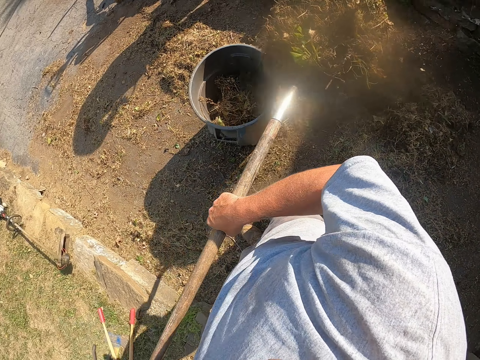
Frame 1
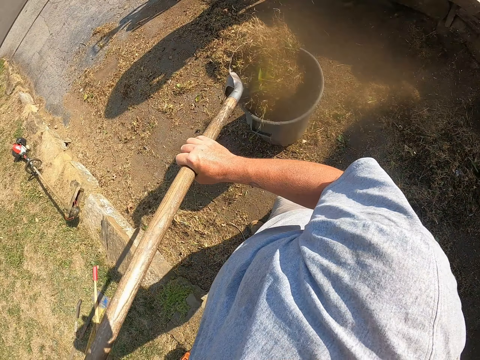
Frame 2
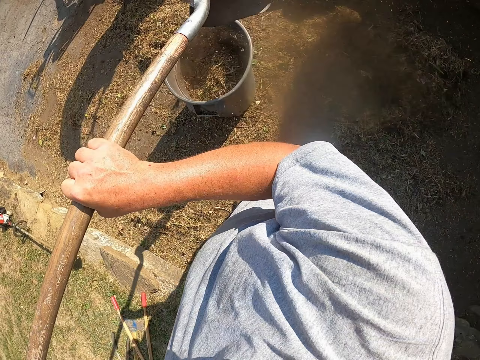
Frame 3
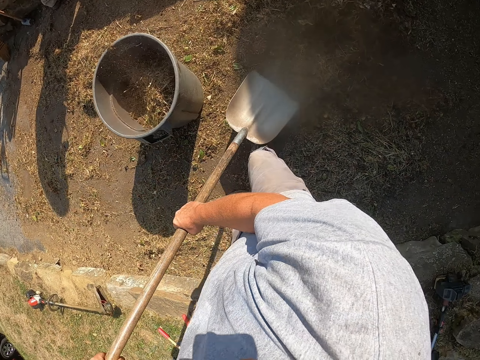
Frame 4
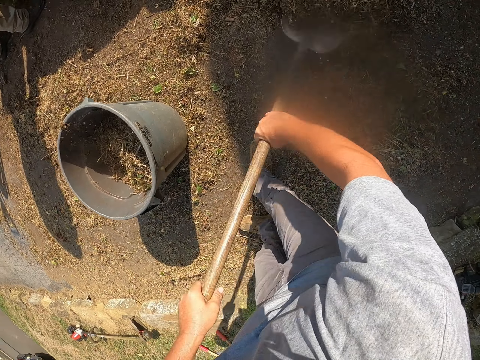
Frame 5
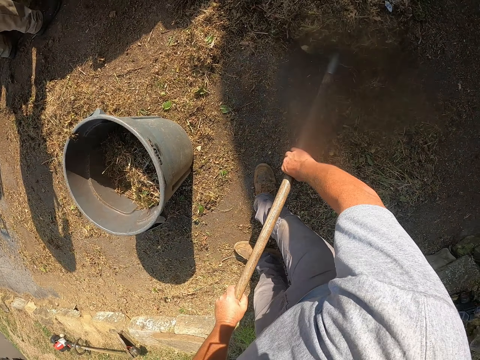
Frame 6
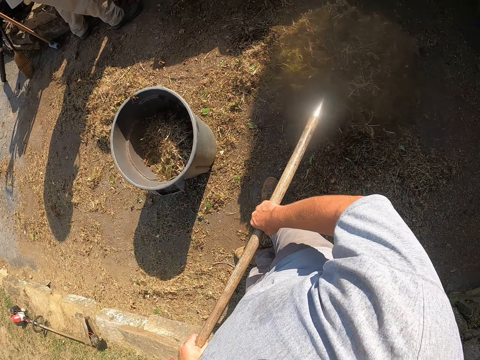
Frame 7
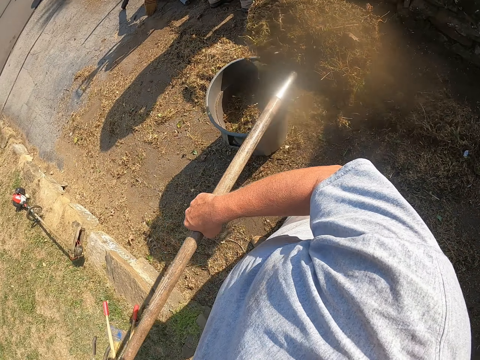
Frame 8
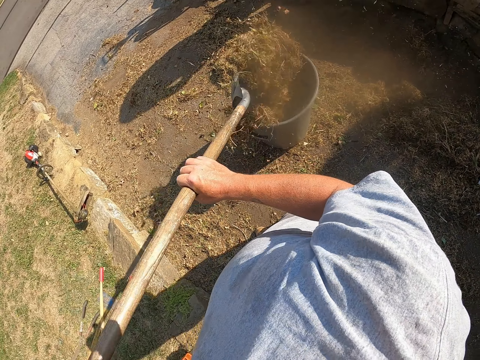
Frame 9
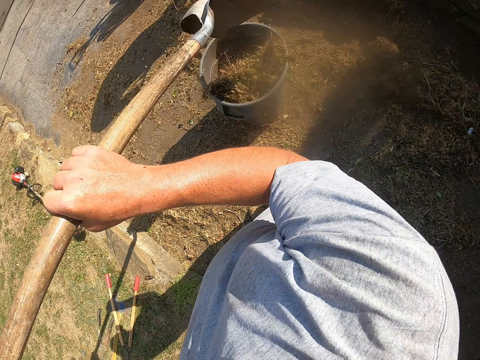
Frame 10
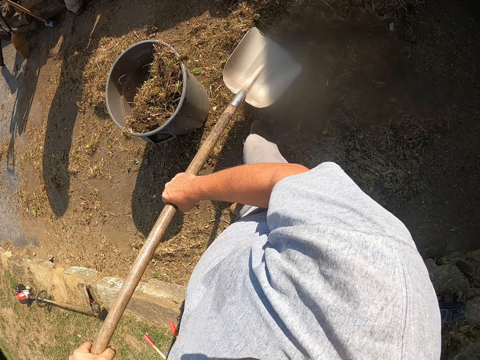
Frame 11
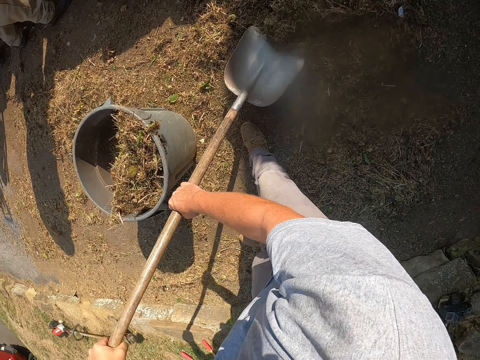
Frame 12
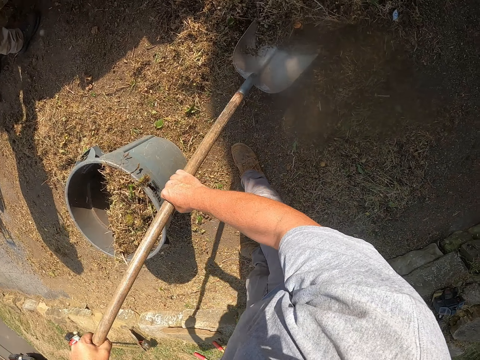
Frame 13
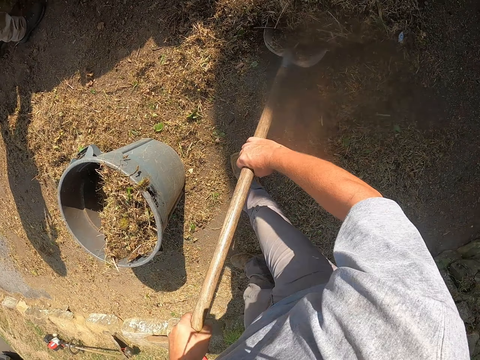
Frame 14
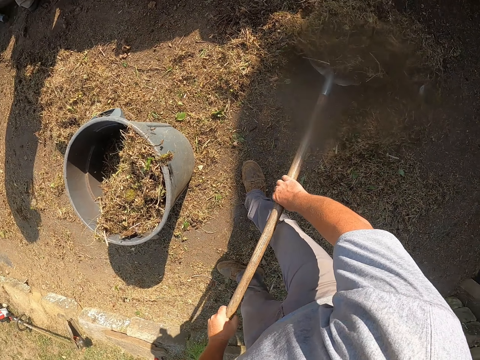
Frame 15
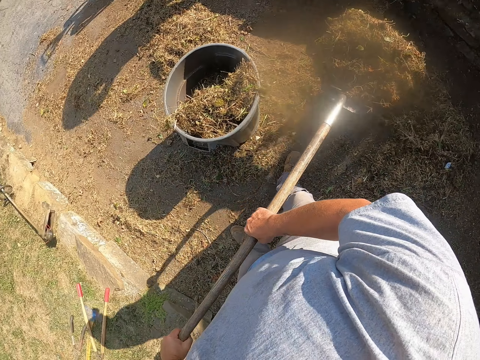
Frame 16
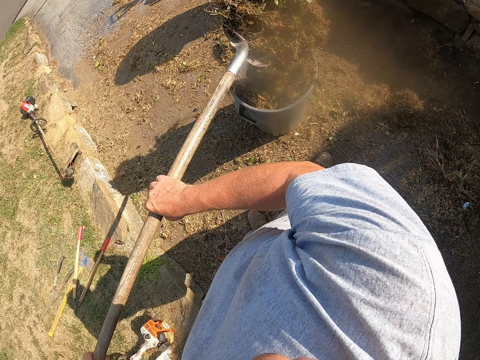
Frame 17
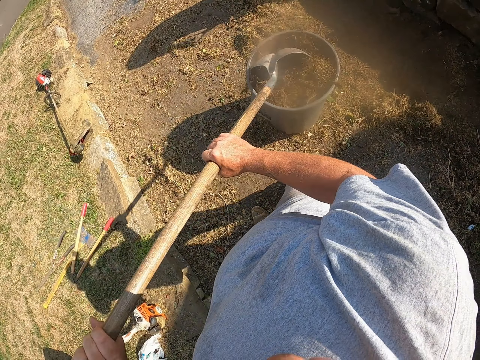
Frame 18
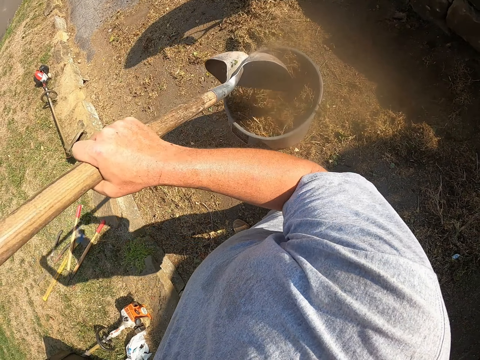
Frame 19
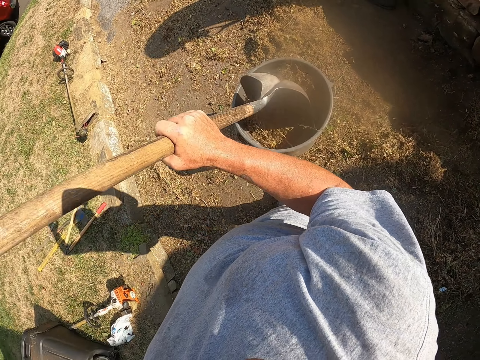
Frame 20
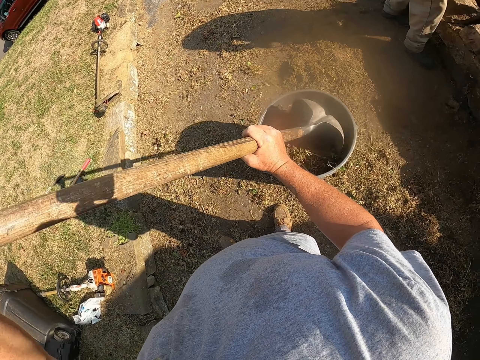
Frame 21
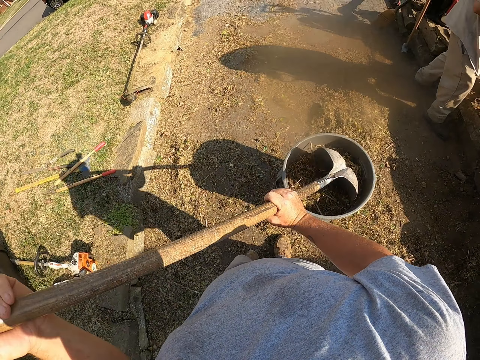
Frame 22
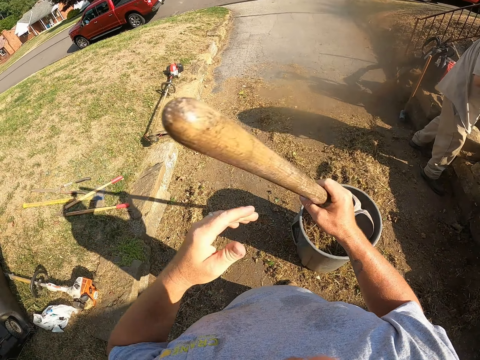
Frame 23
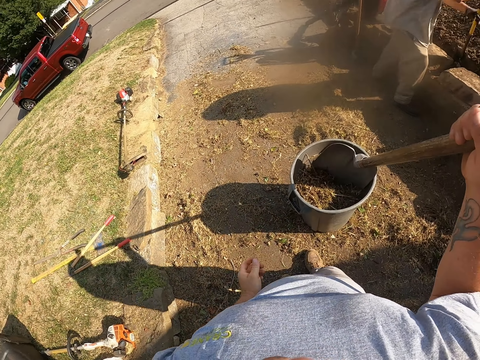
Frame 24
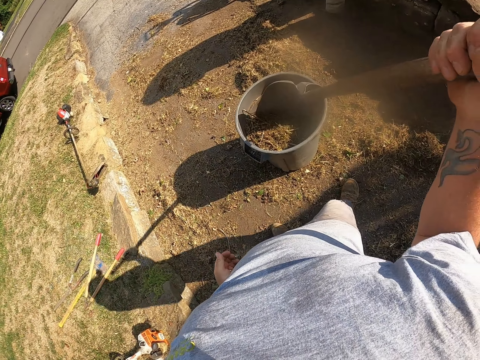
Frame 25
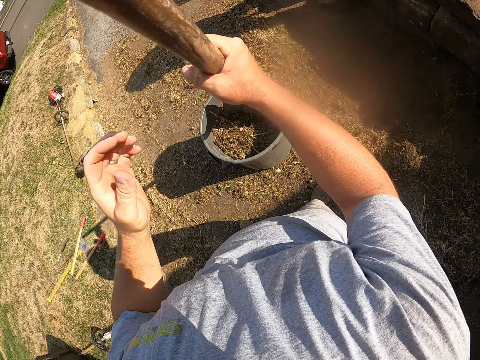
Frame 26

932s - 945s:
The camera wearer puts dirt in a dustbin with a shovel. They scoop the dirt from the floor with the shovel. They put the dirt in the dustbin with the shovel. They scoop the dirt from the floor with the shovel. They put the dirt in the dustbin with the shovel. They adjust the dirt in the dustbin with the shovel. They hit the dirt with the shovel.

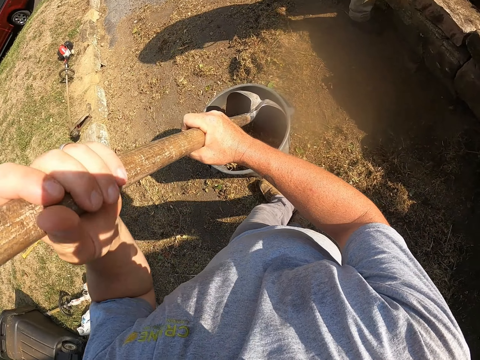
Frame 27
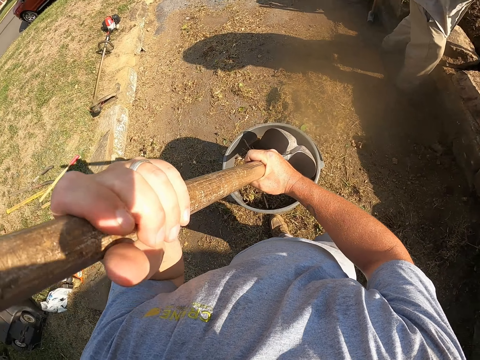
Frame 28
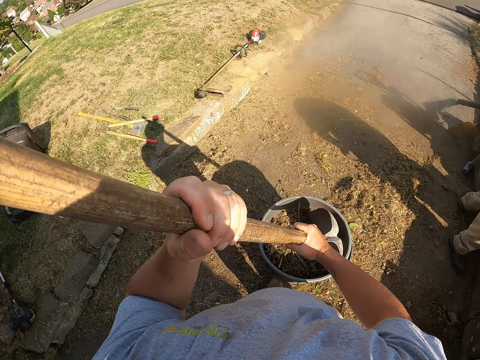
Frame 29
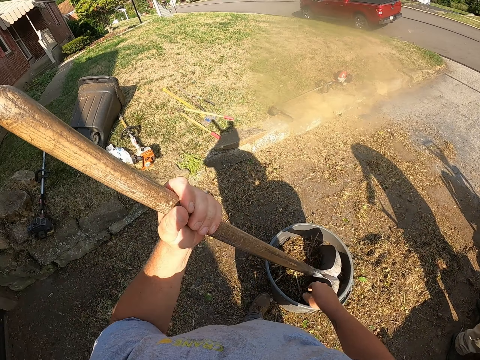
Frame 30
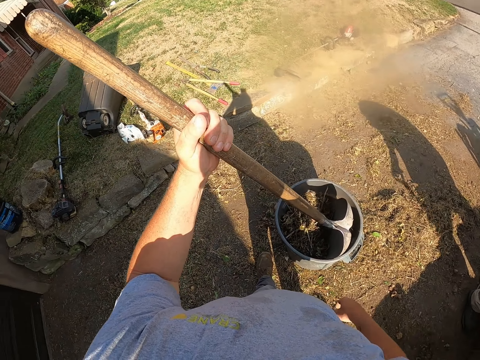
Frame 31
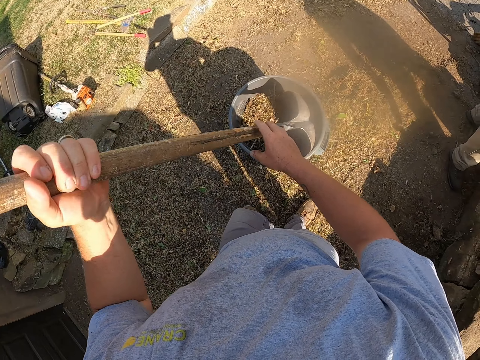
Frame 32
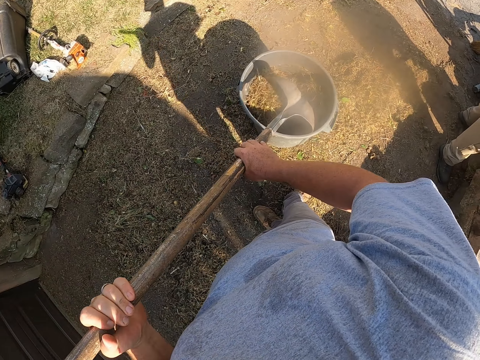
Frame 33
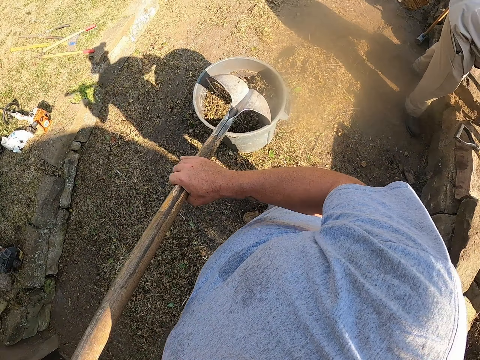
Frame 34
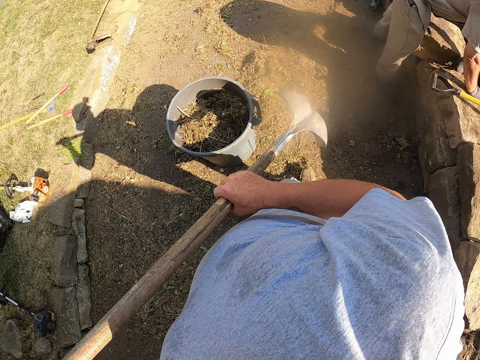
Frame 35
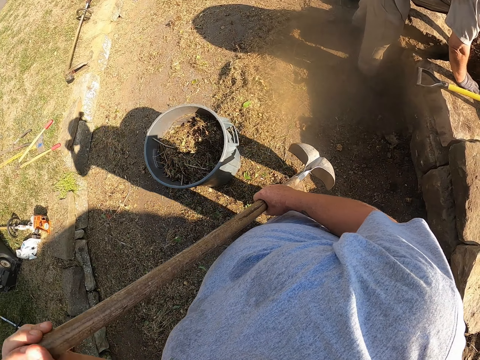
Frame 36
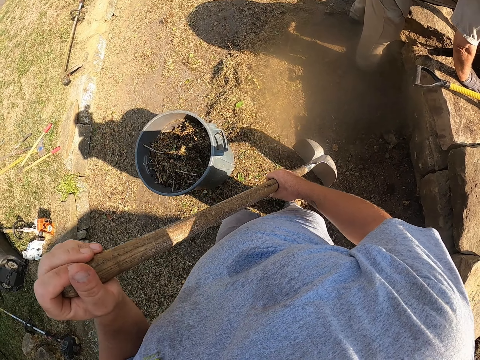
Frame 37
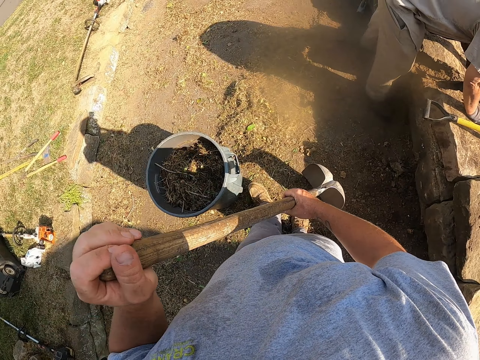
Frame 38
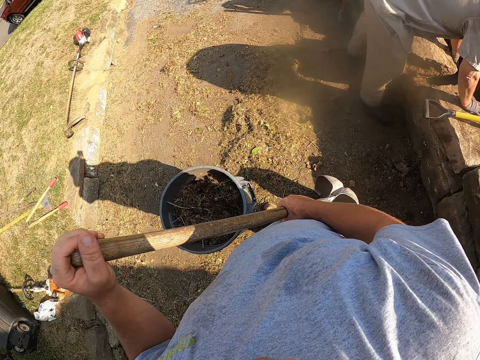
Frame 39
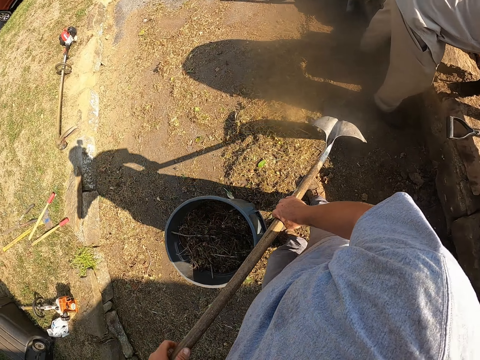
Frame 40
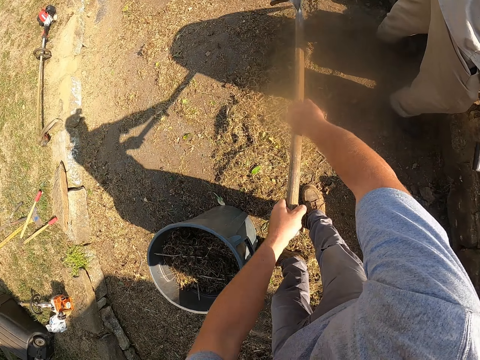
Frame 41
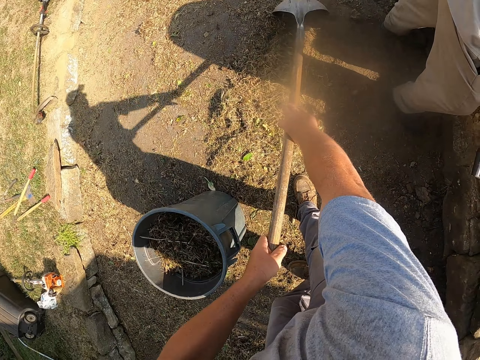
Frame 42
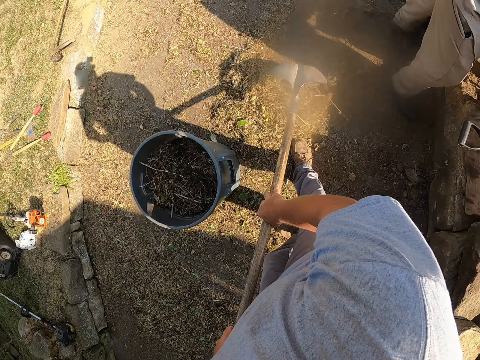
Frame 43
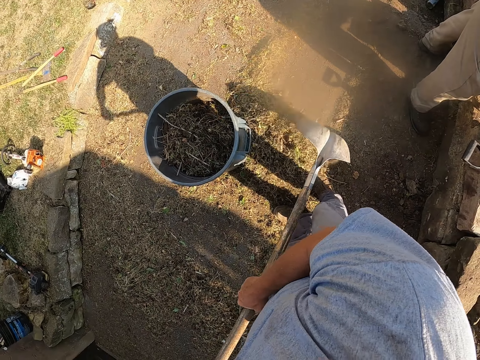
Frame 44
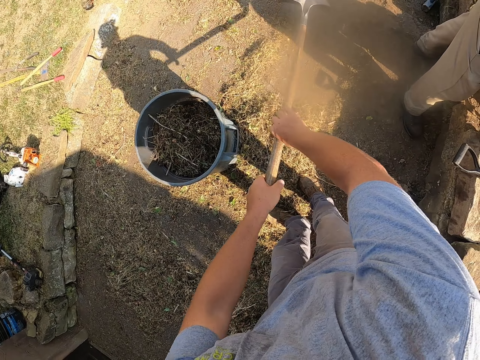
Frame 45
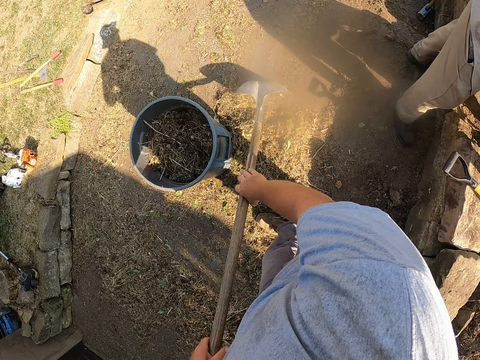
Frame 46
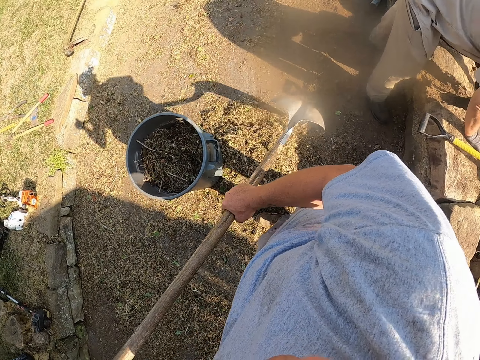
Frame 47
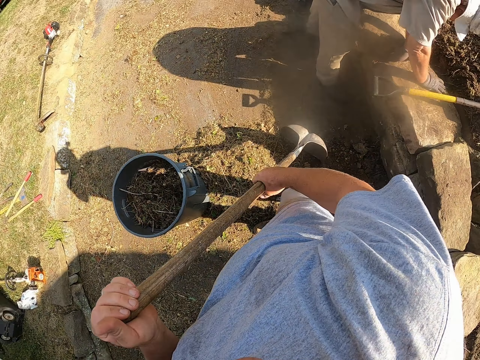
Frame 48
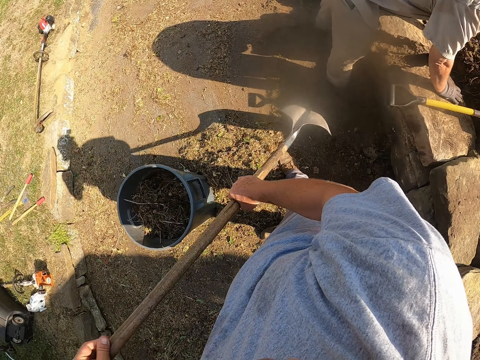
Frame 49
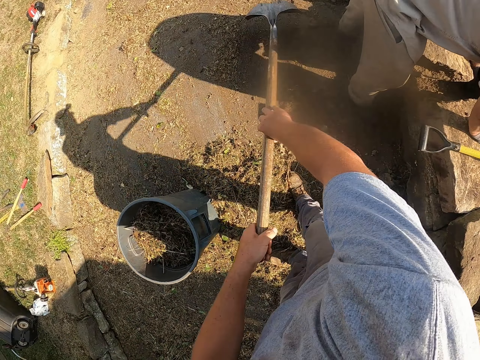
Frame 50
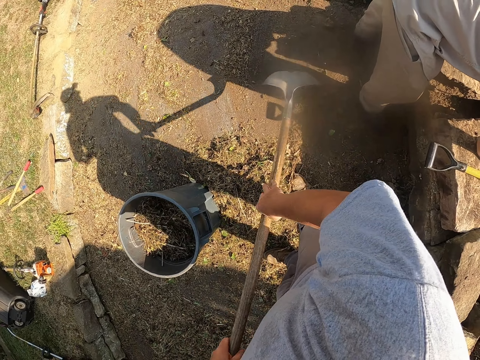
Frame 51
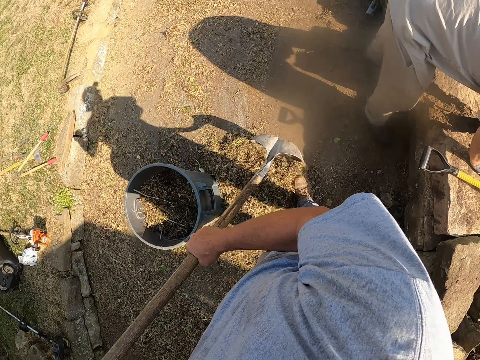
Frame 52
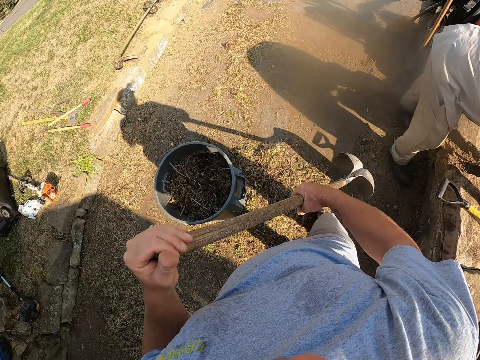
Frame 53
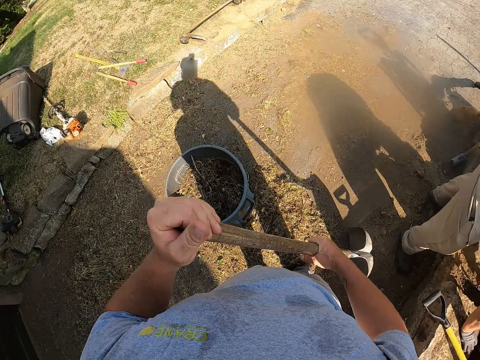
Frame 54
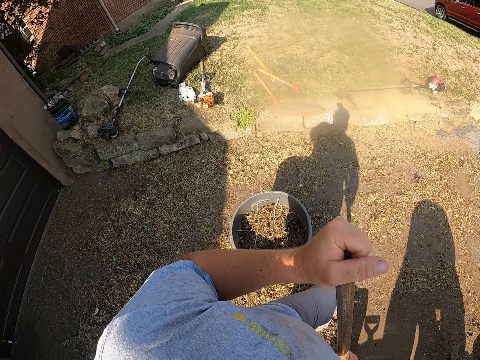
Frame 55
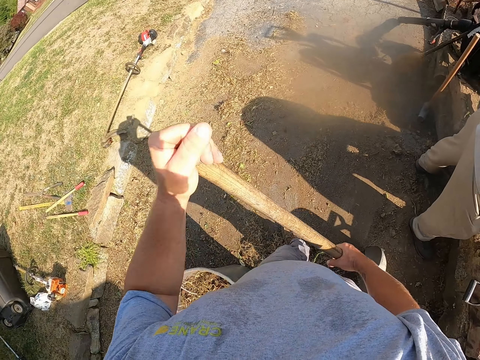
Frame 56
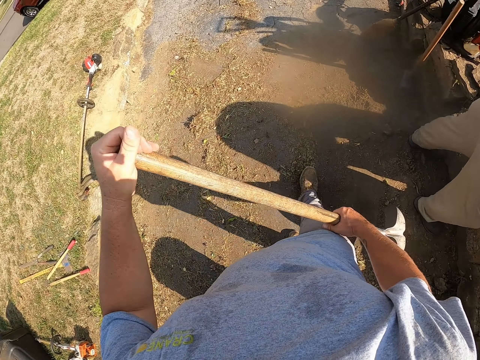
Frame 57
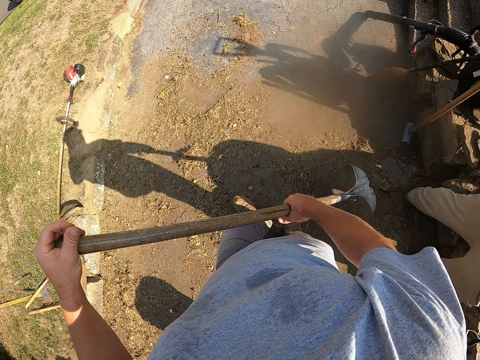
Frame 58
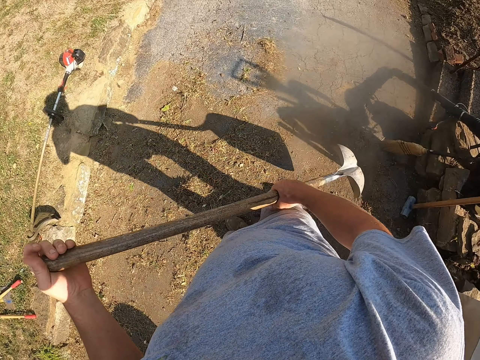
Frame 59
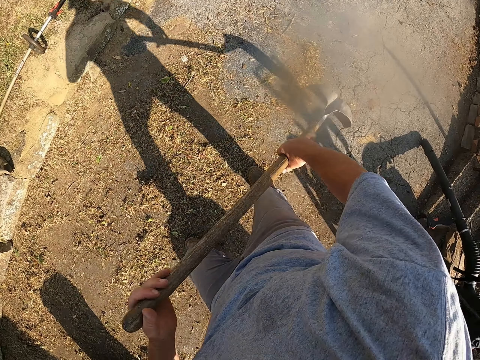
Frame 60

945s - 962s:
The camera wearer looks around a verandah. They adjust dirt in a dustbin with a shovel. They put down the shovel on the ground. A man moves the soil with his hand. The camera wearer assembles the dirt on the ground with the shovel. They pull the dirt with the shovel. They look around the verandah. They walk around the verandah.
